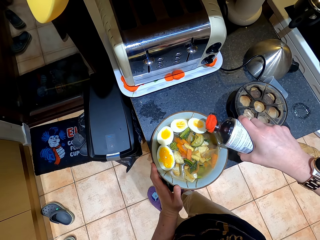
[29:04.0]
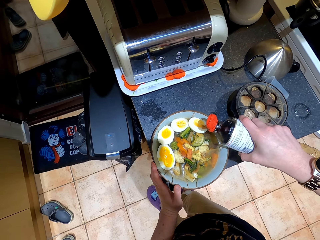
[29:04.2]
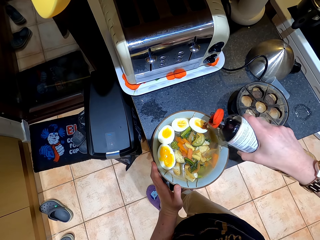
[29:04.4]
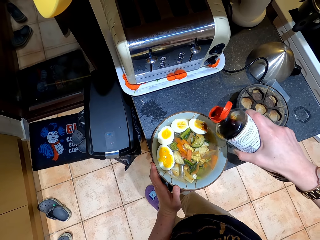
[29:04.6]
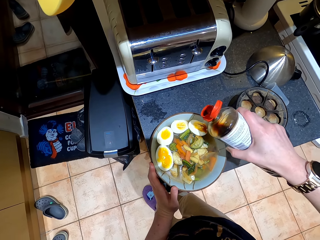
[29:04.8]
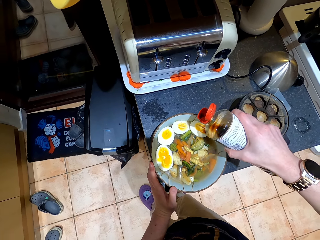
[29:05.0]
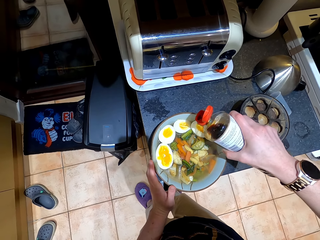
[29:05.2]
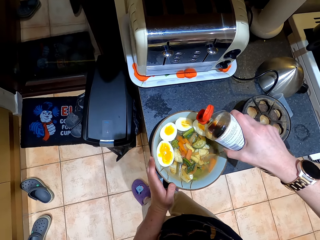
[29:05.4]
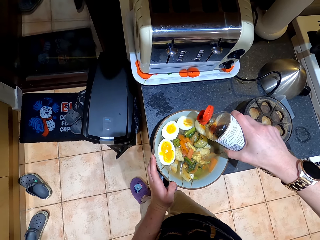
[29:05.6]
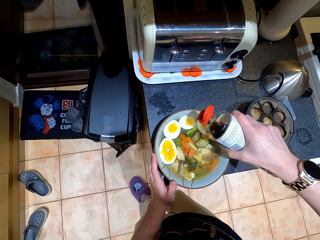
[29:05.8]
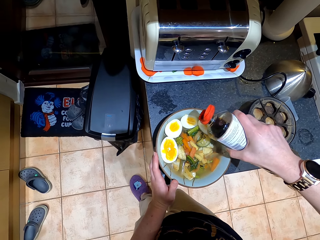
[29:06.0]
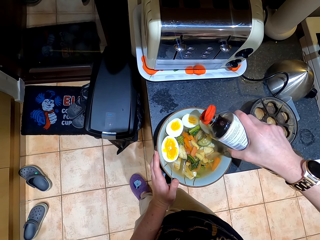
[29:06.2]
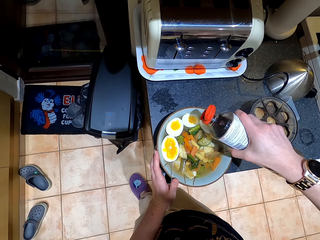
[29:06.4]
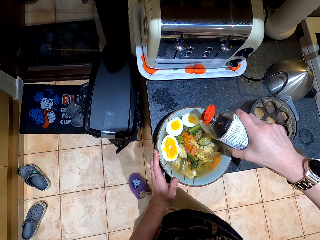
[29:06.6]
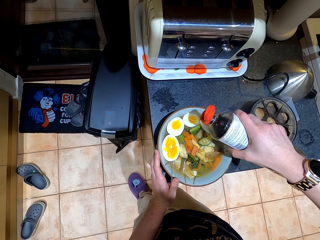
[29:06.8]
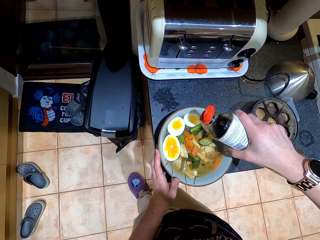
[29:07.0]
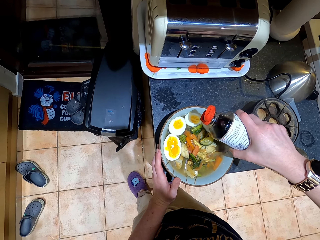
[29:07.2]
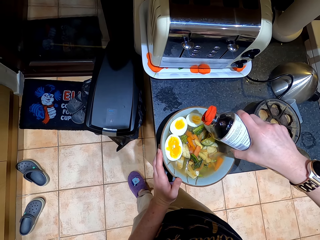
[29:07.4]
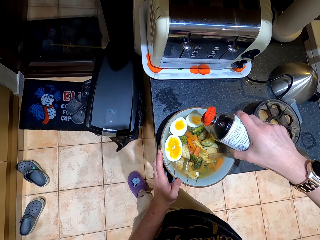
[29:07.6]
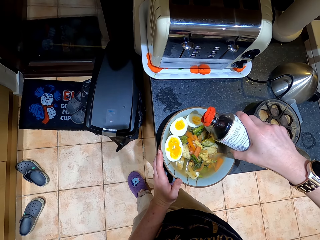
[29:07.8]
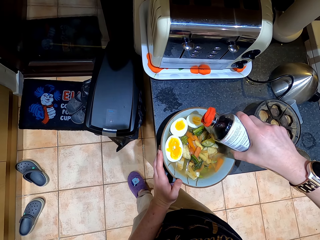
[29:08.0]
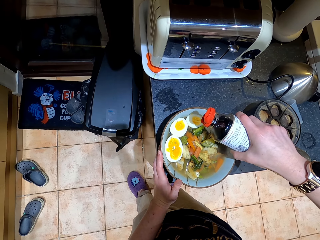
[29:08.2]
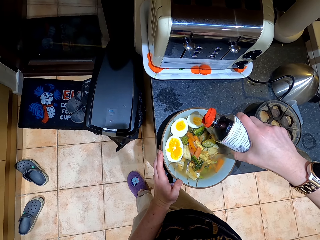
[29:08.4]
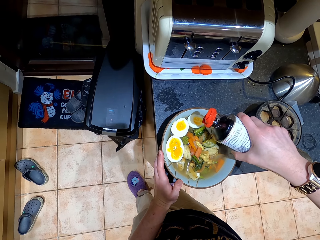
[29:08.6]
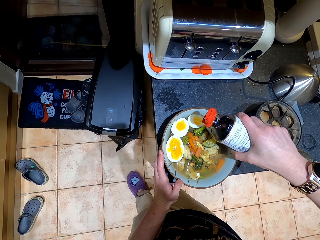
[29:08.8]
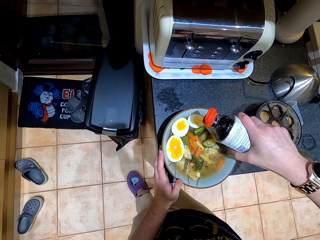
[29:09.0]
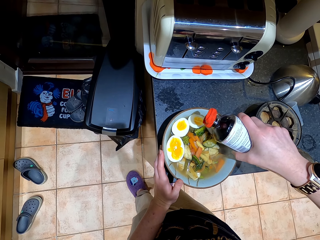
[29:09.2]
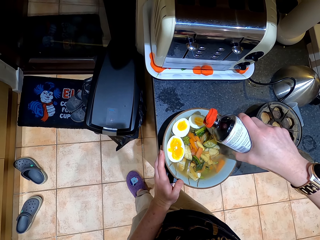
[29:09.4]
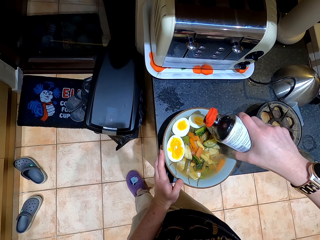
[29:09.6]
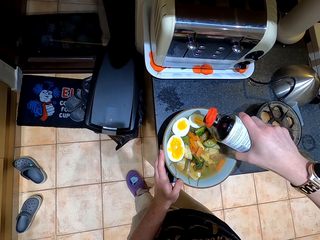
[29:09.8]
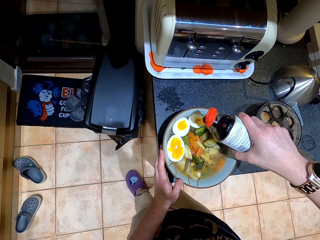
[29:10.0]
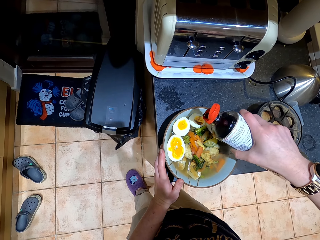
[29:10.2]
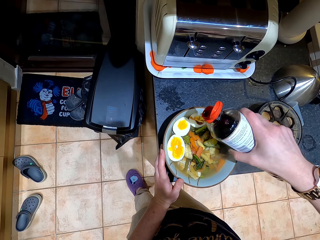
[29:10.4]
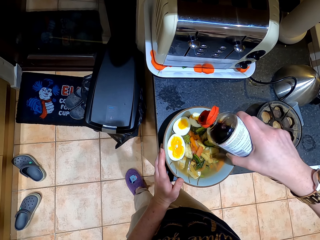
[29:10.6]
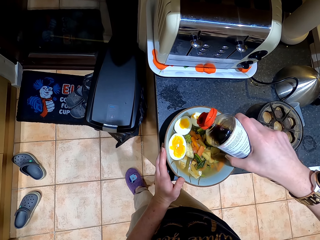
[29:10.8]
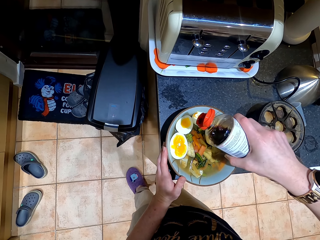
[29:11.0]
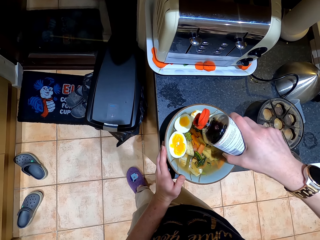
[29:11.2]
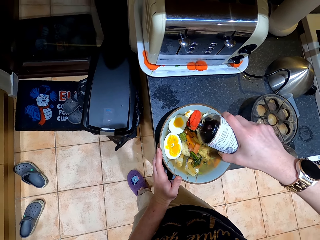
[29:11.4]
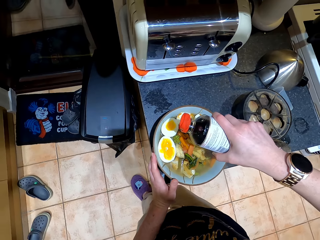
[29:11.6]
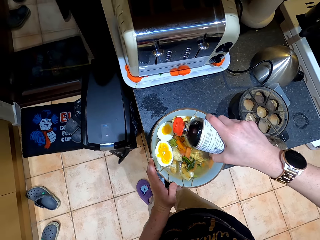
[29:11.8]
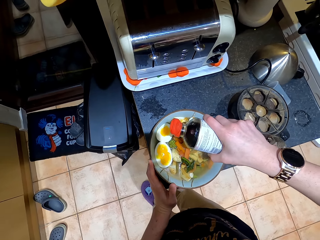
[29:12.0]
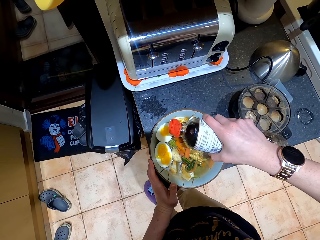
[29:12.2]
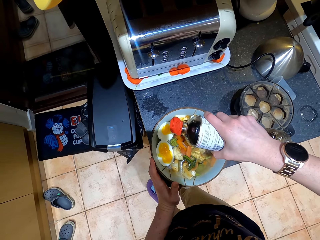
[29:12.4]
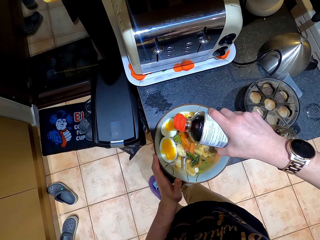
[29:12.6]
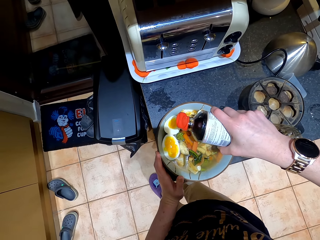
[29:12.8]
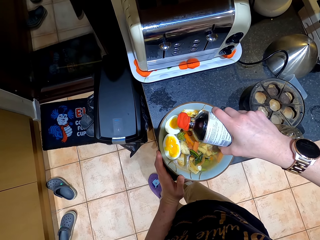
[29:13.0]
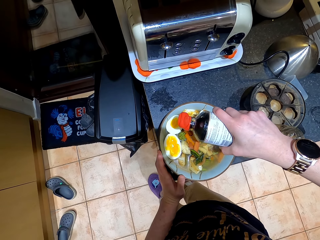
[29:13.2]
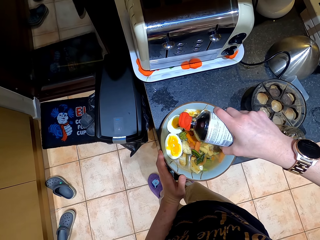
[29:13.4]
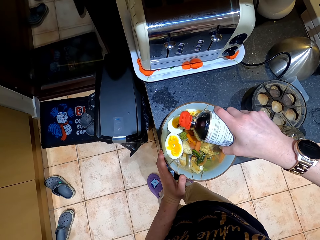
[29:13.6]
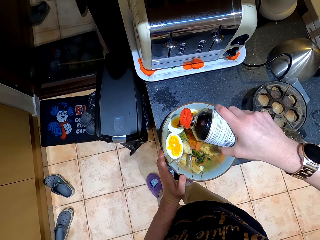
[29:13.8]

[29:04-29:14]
The camera wearer pours soy sauce on the egg. They pour soy sauce on the egg again.

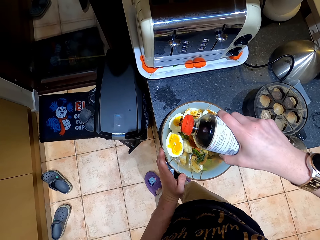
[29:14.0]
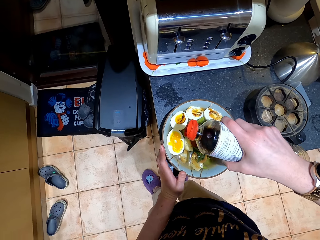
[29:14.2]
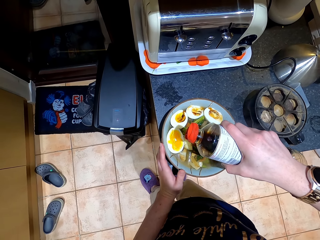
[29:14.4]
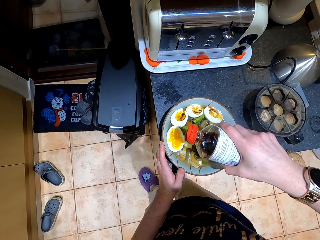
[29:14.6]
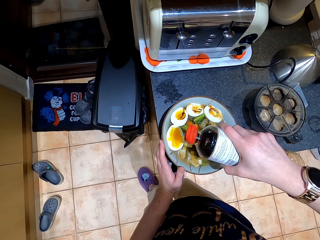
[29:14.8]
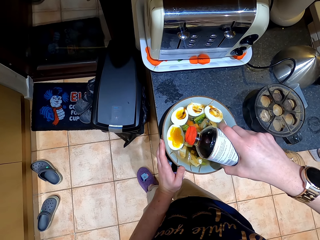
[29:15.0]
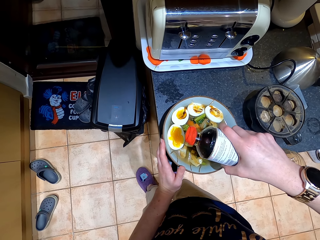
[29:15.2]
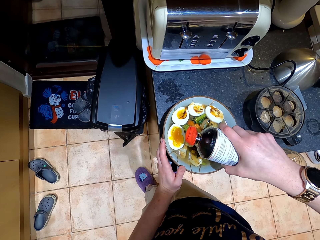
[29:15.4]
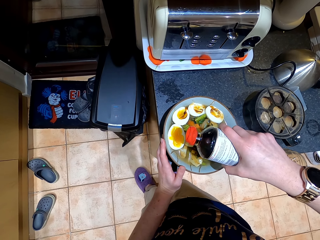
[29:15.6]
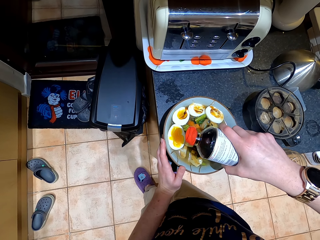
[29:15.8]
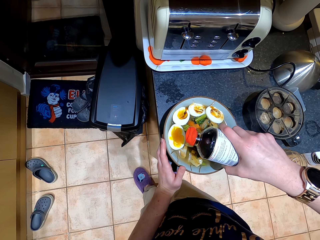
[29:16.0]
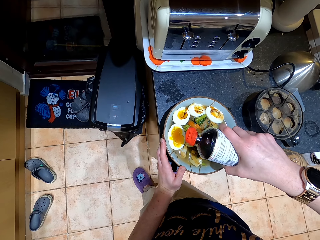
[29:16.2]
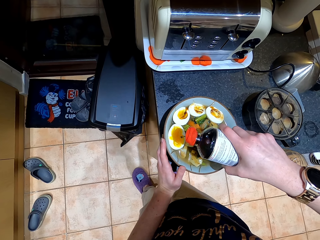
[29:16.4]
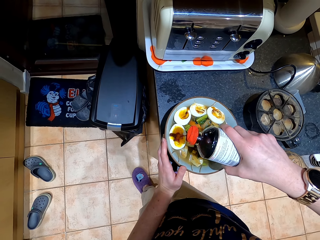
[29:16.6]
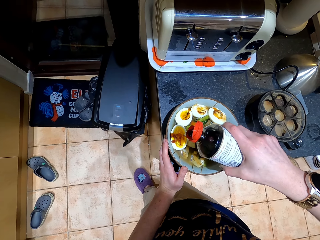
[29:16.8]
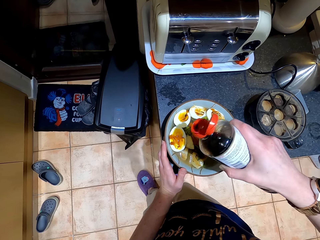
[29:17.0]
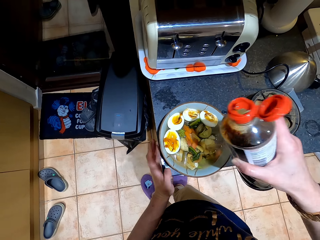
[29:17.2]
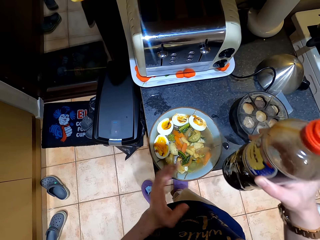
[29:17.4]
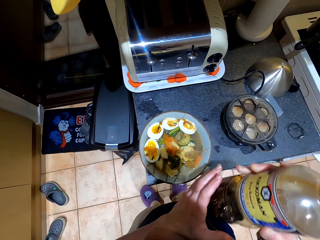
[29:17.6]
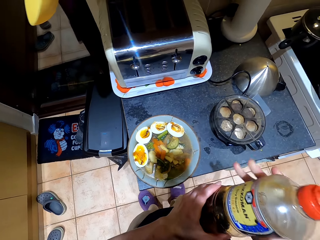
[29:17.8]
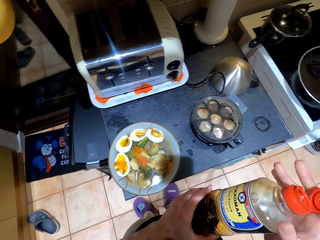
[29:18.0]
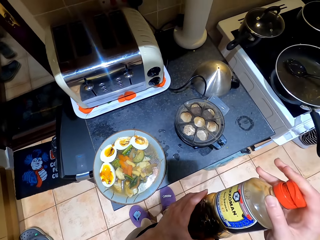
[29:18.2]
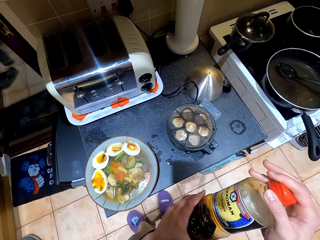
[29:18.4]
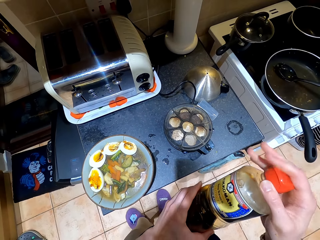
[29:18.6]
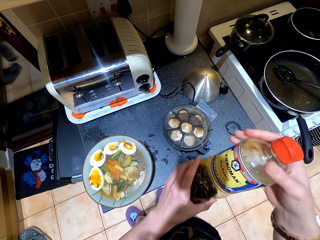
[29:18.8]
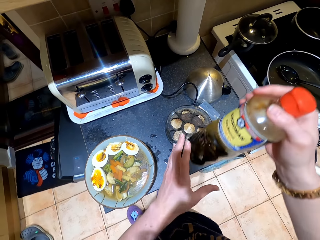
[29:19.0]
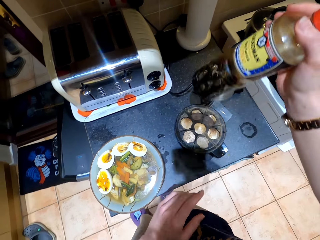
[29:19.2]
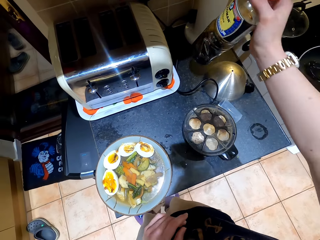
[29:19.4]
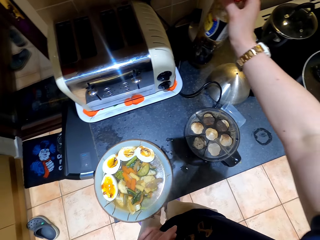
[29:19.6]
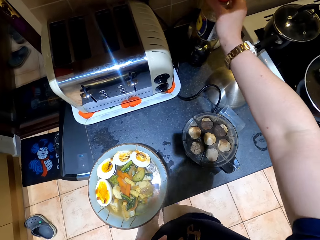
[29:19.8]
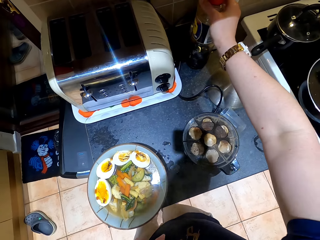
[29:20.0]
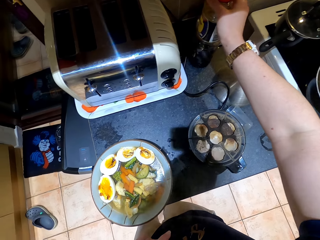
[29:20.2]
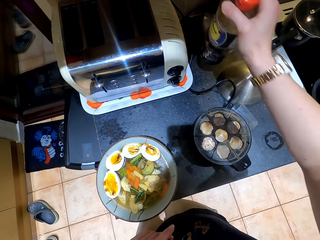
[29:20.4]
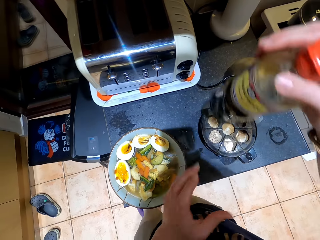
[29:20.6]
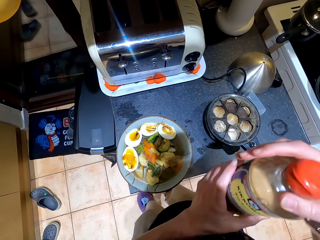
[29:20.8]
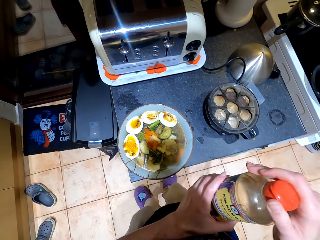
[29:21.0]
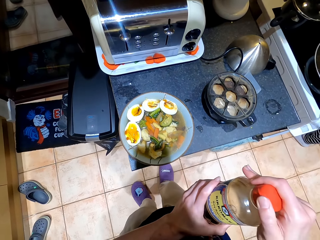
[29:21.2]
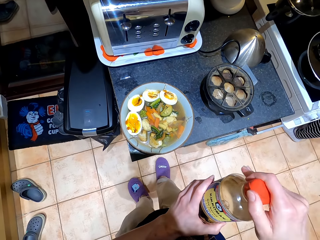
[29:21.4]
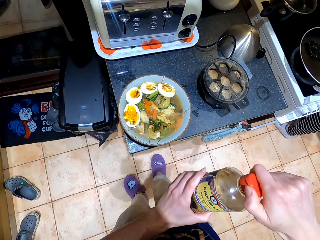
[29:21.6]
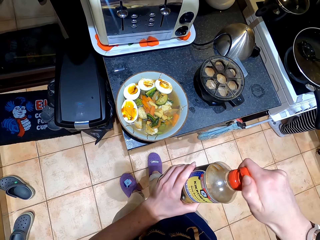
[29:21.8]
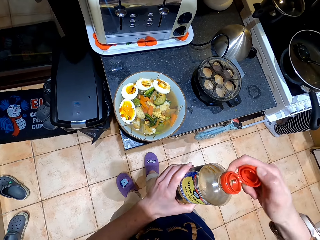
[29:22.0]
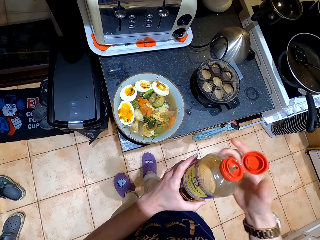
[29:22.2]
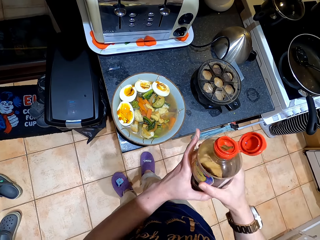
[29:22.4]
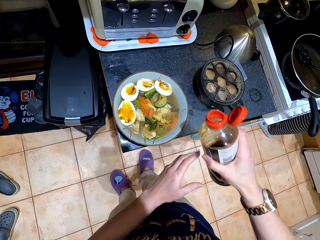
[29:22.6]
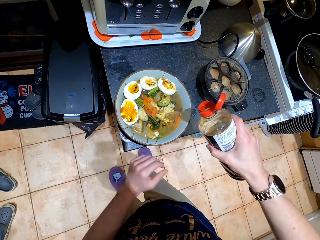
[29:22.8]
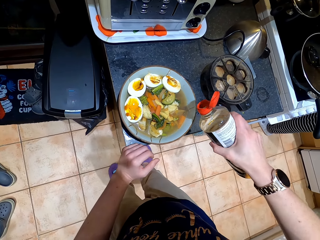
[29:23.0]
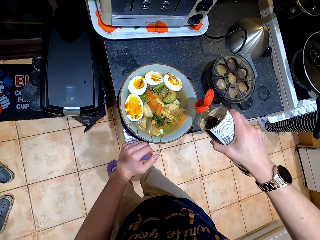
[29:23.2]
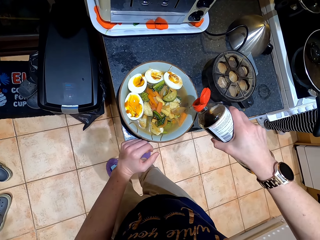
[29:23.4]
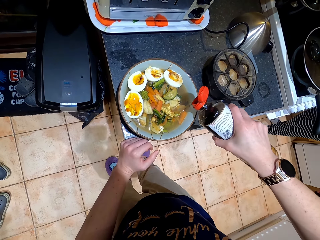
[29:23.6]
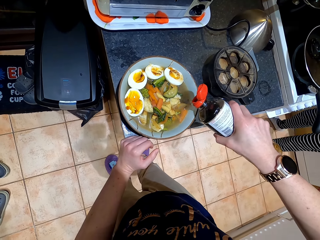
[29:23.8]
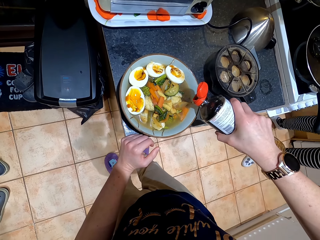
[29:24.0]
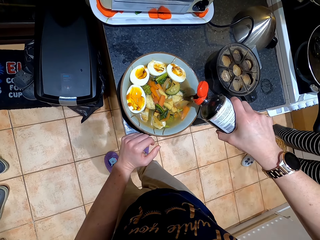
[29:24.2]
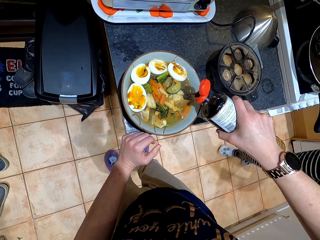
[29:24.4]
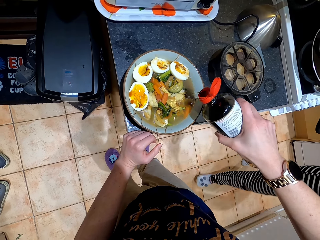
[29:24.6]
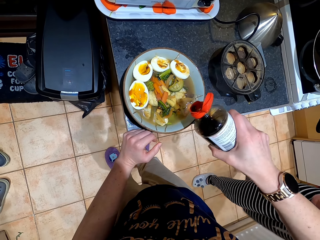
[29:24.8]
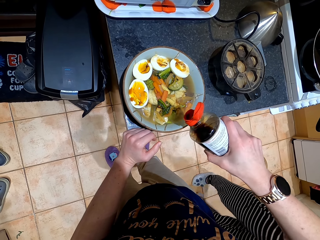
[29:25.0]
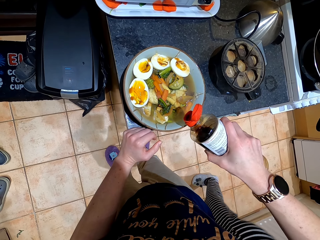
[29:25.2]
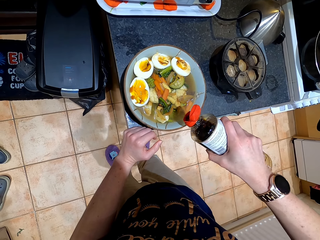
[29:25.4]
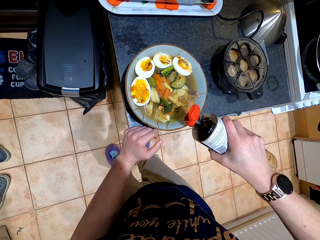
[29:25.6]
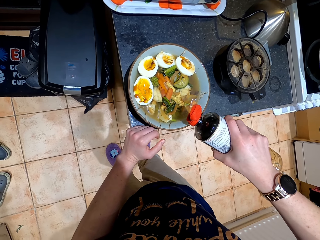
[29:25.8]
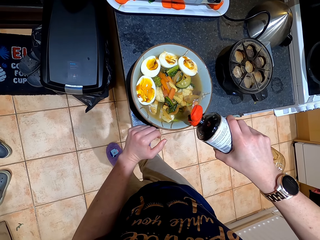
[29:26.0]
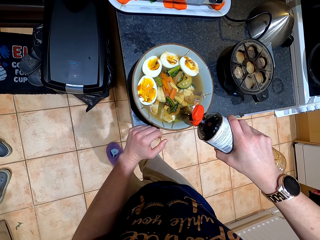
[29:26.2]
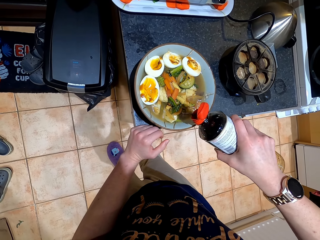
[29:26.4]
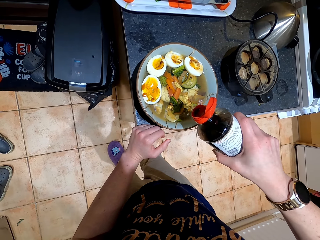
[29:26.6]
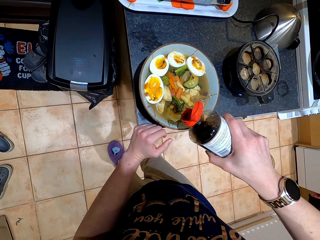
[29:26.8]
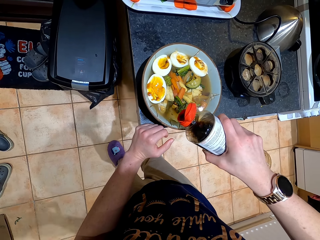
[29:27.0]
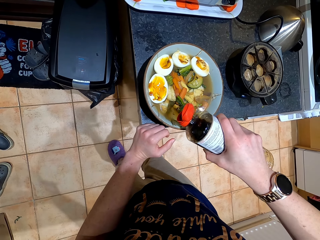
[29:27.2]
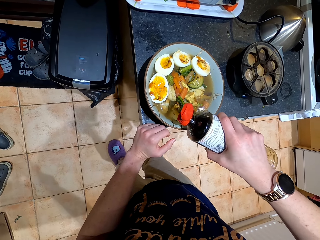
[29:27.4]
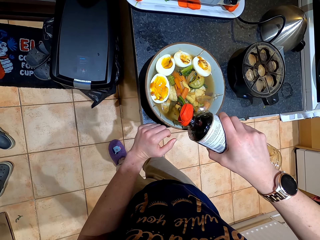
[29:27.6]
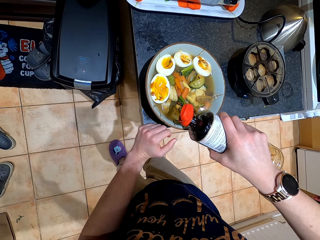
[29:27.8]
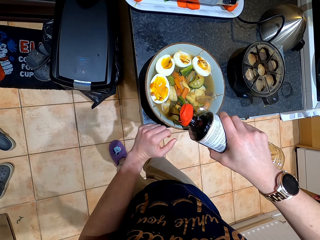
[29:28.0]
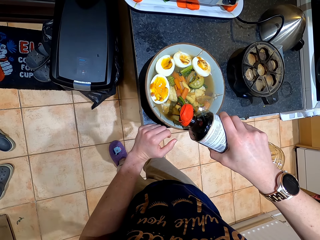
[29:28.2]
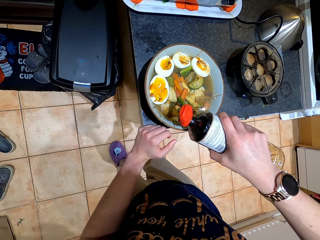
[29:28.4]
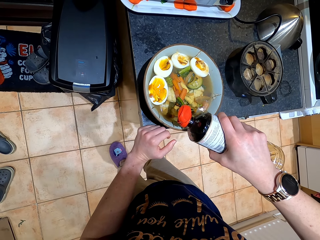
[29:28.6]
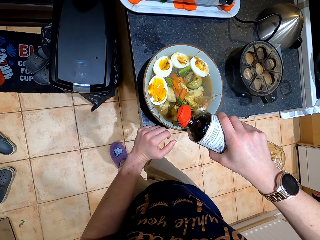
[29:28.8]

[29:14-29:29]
The camera wearer pours soy sauce on the egg. They hold the soy sauce with the other hand, close the soy sauce cap, and move the soy sauce aside towards the countertop. They hold the soy sauce with the other hand, open the soy sauce, and hold the soy sauce. They pour the soy sauce on the food in the bowl. A lady walks around. The camera wearer pours the soy sauce on the food. They pour the soy sauce on the food again.
